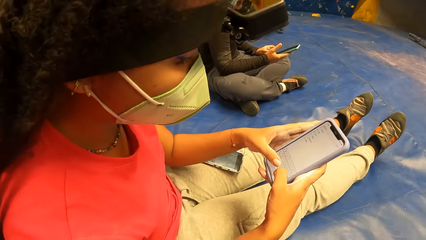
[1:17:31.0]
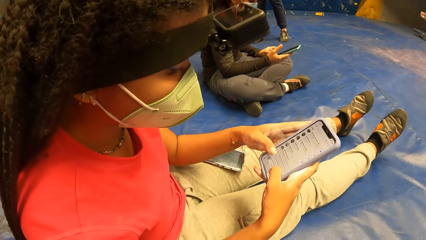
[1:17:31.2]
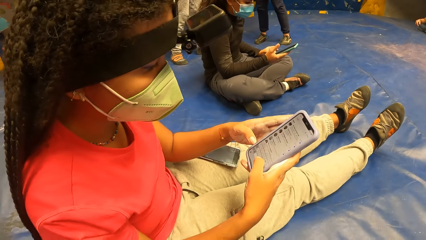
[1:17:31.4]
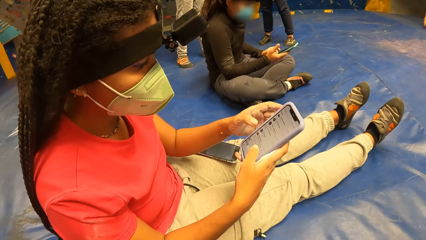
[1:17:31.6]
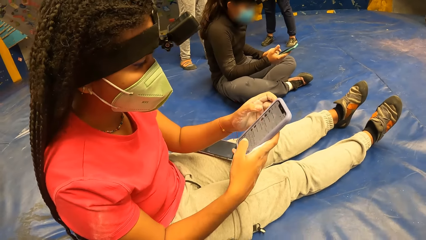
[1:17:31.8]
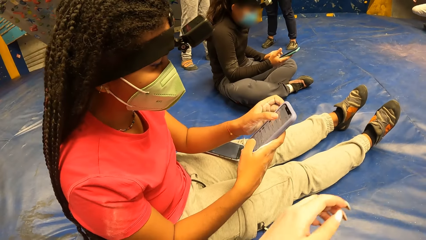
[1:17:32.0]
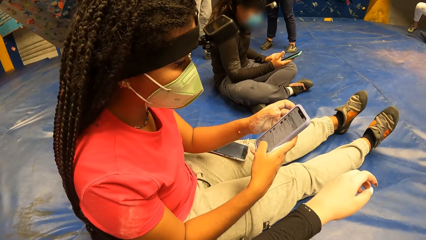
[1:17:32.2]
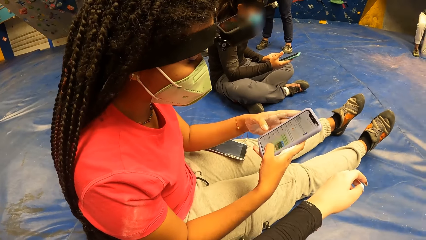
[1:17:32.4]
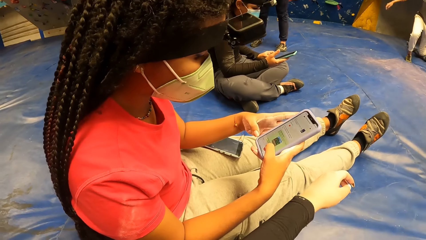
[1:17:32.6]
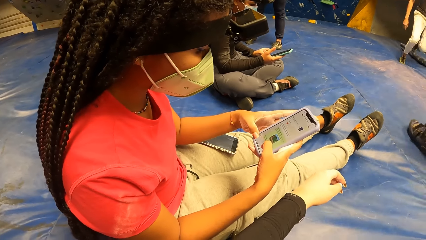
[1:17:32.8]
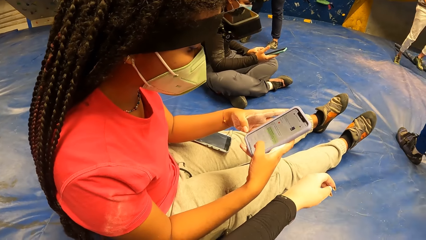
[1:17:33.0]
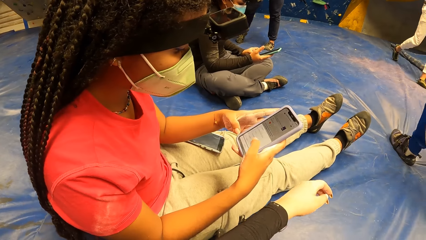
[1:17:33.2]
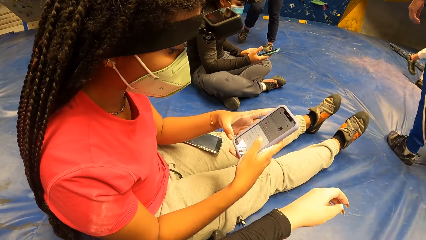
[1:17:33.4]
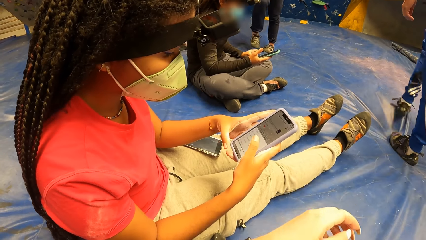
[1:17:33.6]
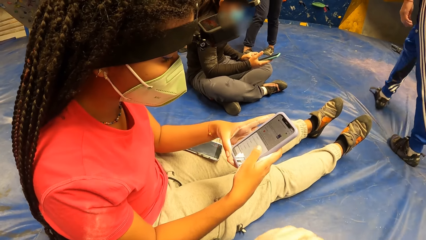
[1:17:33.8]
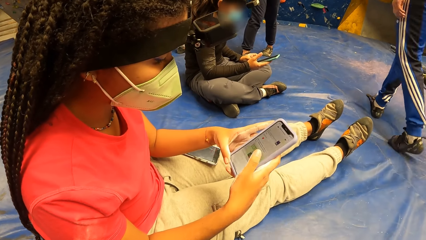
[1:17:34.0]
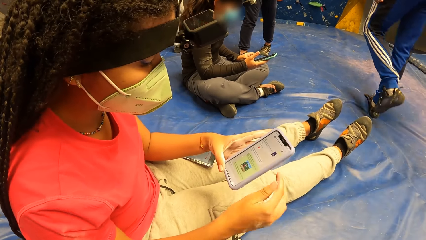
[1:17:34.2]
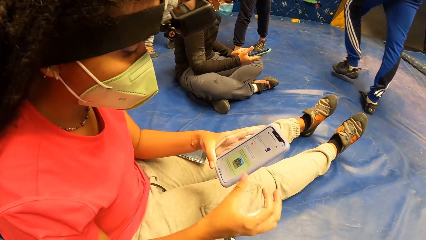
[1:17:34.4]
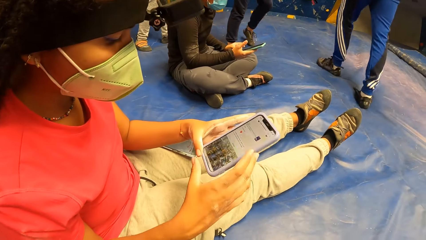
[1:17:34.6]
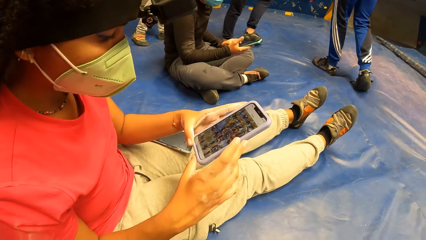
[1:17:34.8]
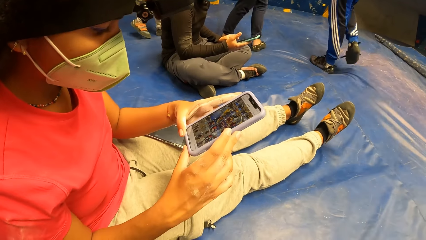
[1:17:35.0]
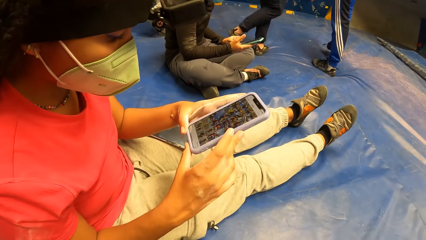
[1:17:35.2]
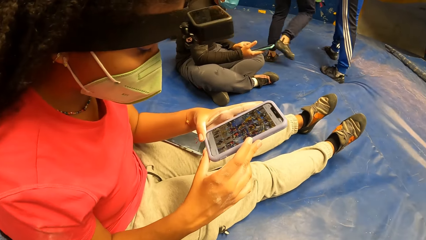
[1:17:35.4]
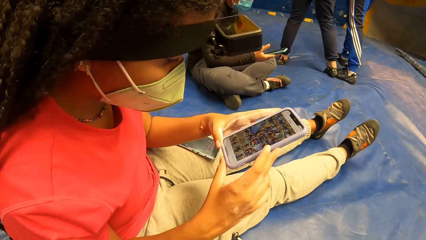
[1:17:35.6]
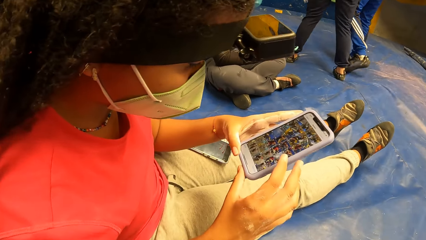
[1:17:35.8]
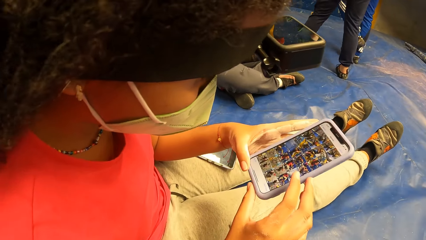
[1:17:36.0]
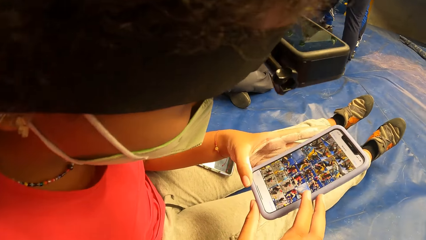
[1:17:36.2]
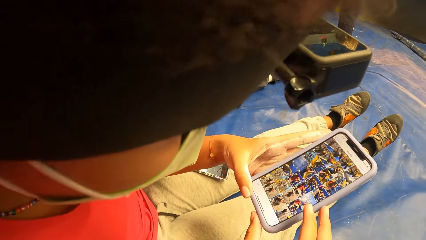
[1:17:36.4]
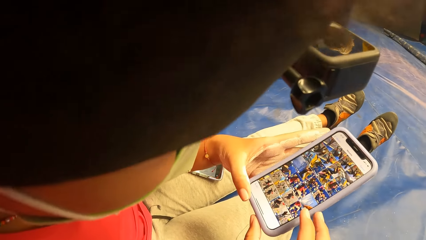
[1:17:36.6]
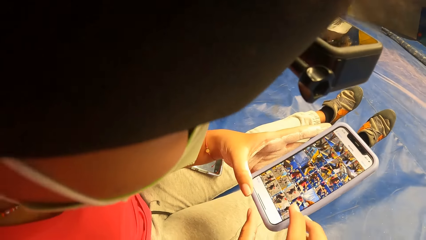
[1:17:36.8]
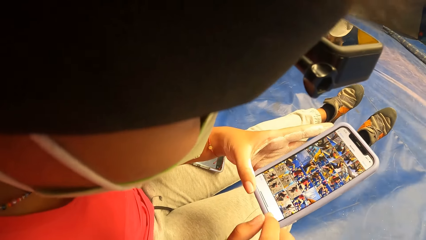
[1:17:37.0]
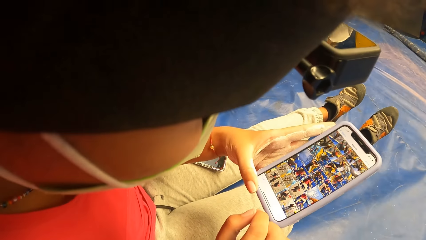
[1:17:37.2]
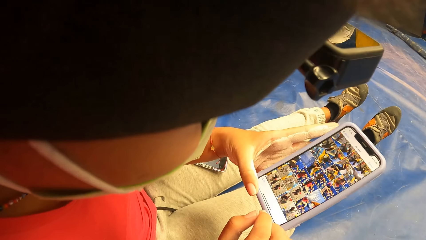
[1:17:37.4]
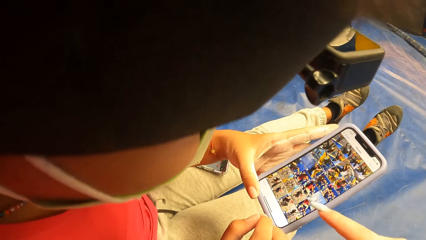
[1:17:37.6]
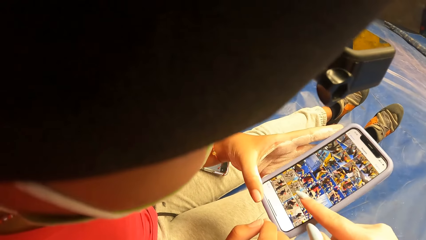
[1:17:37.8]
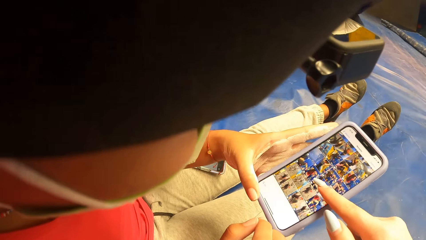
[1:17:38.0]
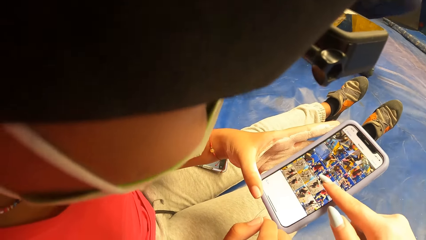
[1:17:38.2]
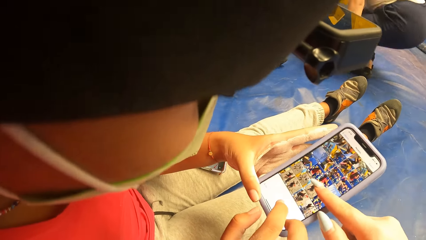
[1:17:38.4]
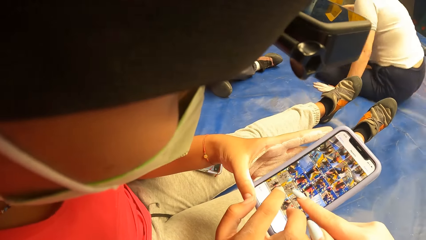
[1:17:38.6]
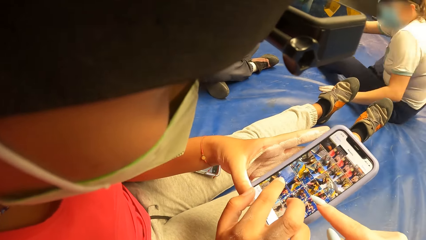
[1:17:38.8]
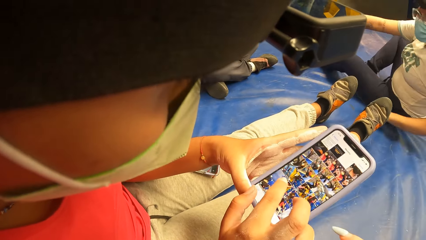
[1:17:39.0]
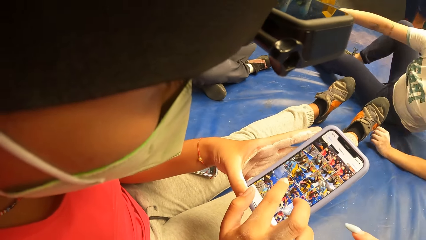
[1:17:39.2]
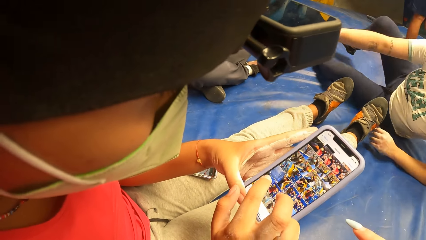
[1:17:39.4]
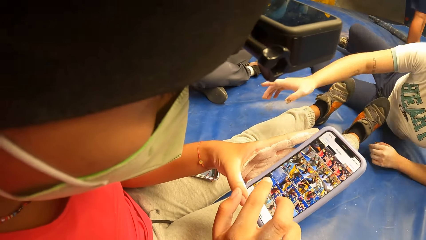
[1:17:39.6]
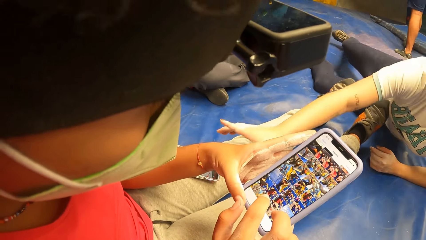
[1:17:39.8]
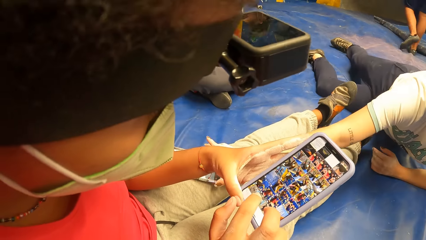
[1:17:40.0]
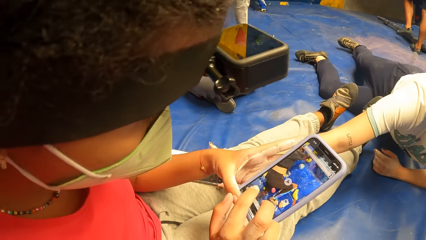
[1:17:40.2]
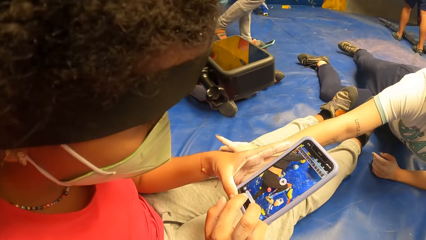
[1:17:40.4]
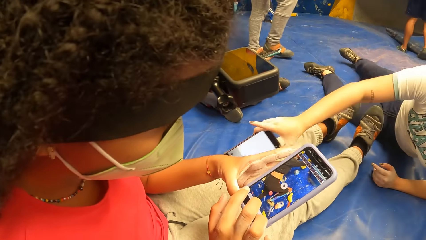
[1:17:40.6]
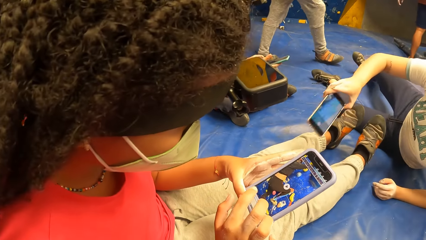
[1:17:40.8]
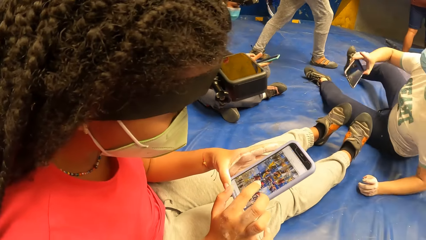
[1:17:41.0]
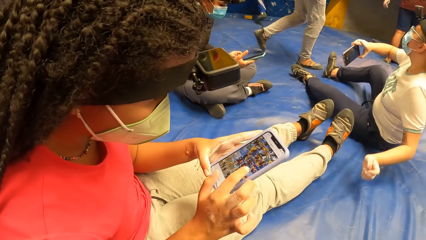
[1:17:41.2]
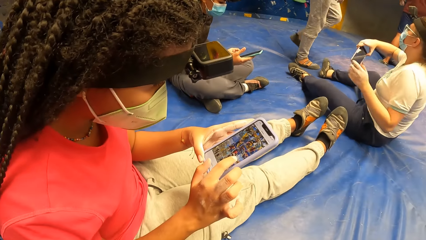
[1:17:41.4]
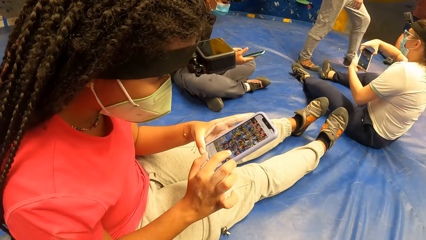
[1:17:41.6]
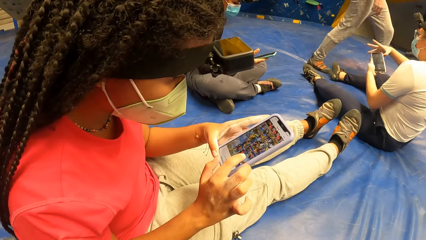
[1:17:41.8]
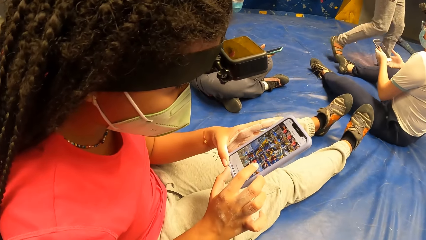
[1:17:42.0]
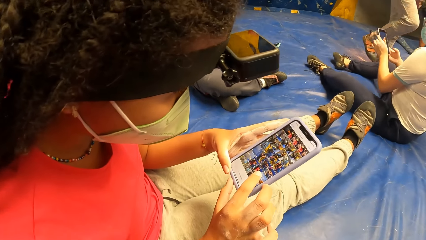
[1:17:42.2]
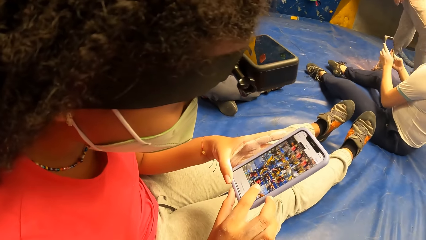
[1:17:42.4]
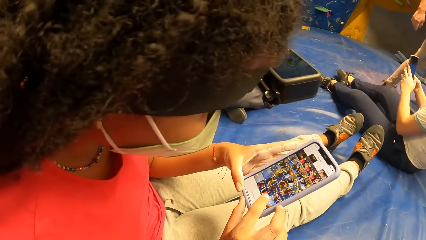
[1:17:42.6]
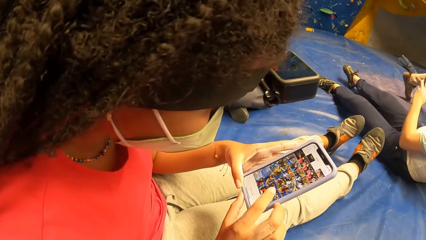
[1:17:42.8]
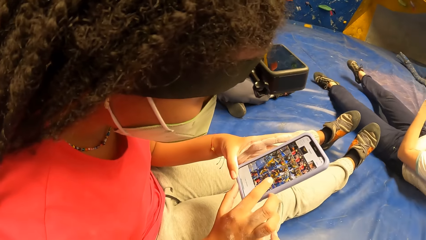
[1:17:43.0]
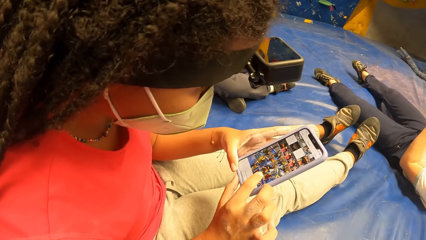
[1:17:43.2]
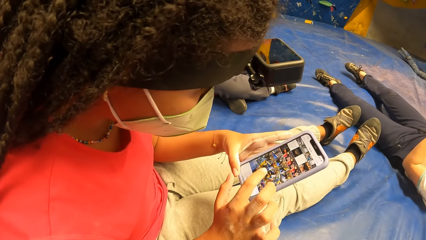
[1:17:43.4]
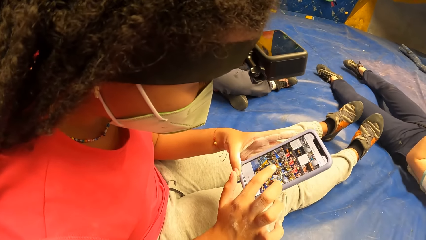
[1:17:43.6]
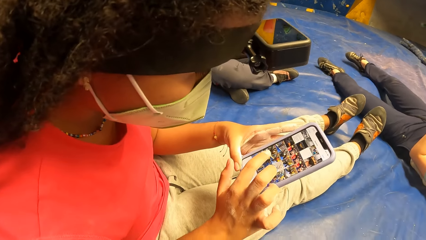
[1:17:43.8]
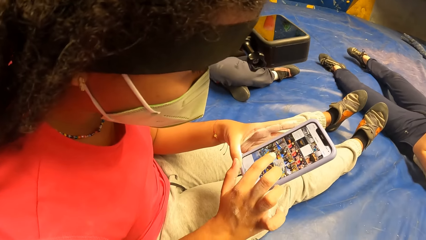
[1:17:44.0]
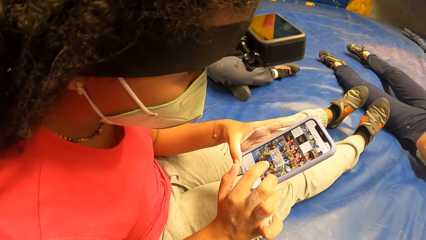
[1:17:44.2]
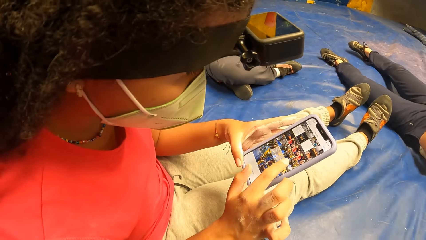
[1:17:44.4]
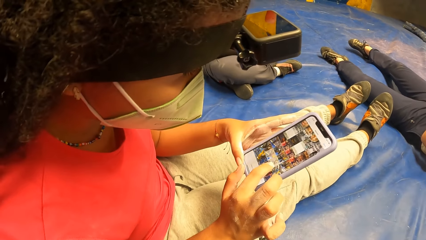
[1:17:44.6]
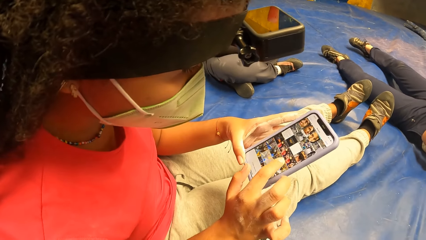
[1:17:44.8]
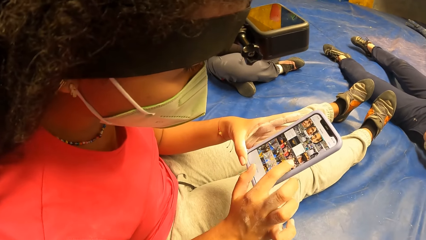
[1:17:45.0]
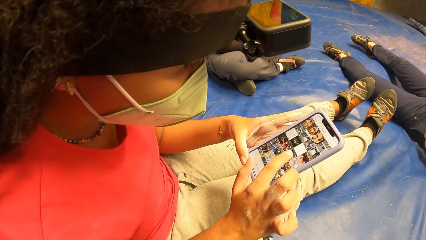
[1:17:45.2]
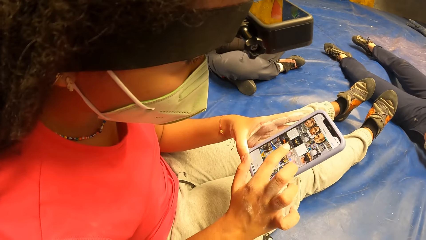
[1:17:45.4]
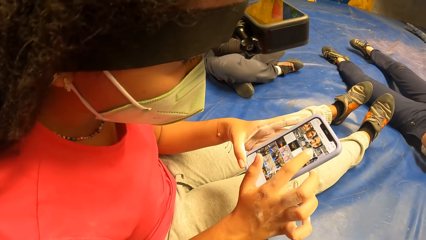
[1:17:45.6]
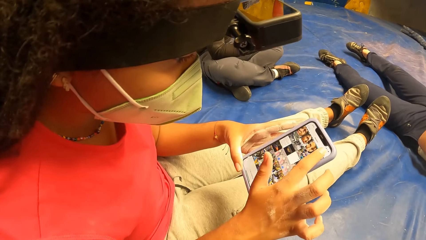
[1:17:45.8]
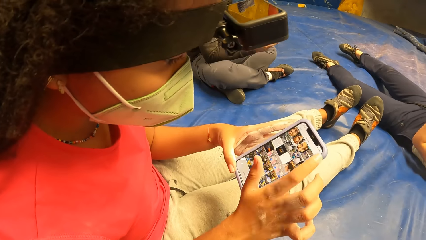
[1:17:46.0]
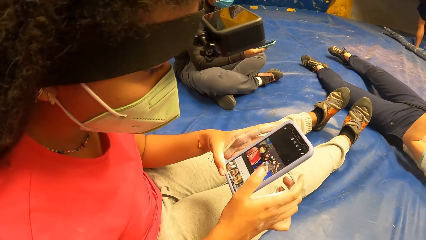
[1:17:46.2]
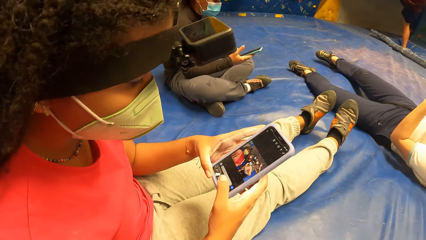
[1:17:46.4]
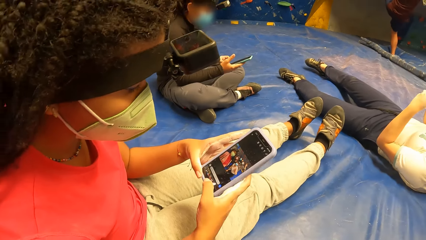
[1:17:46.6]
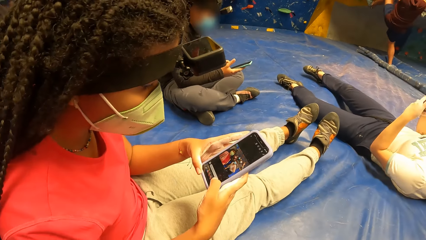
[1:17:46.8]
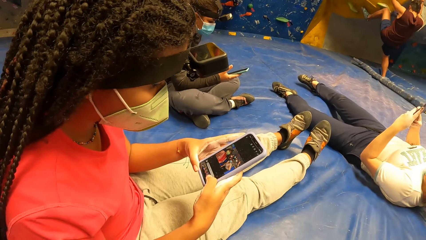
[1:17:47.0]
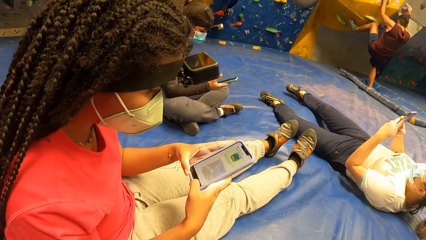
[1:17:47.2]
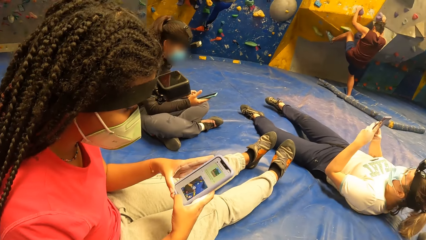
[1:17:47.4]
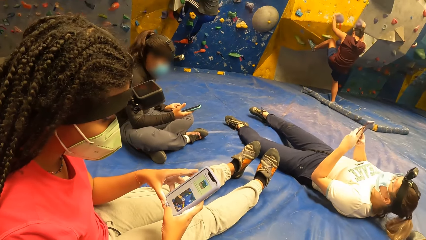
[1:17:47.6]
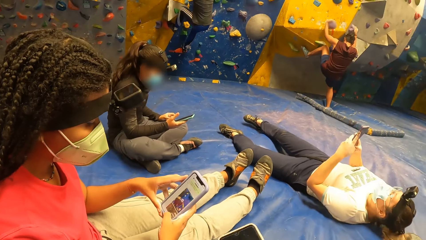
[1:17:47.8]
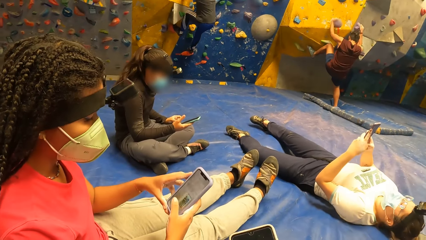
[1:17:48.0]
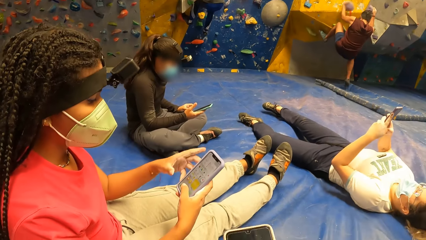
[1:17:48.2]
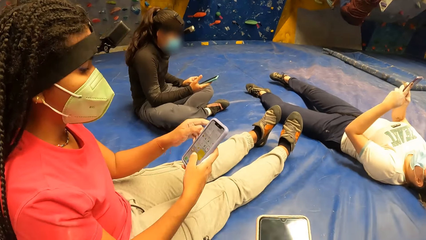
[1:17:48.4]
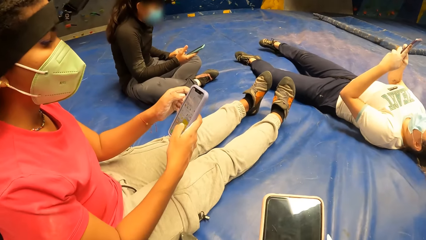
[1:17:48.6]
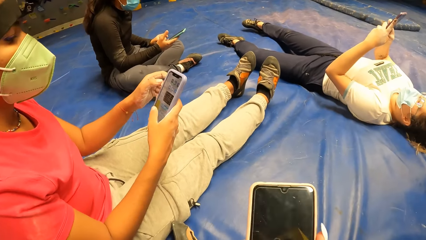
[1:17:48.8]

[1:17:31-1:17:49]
The camera wearer touches the phone with her right hand. The woman sits on the mat. The woman picks the phone from the left thigh of another woman. The first woman holds the phone with both hands. The first woman presses the phone with both hands. The first woman lays on the mat. A man climbs the bouldering wall with both hands. Another man climbs the bouldering wall with both hands.
